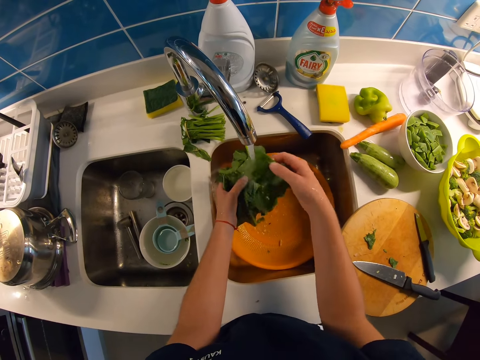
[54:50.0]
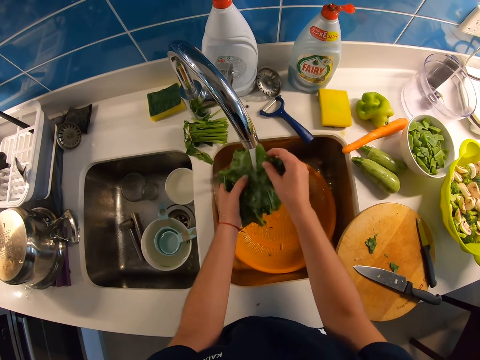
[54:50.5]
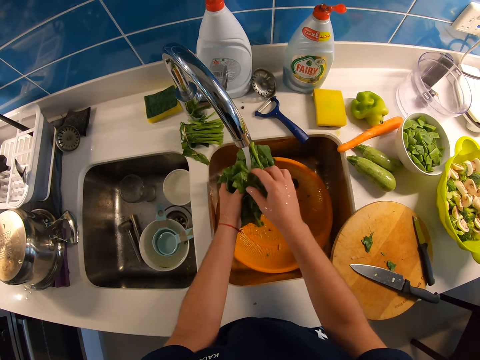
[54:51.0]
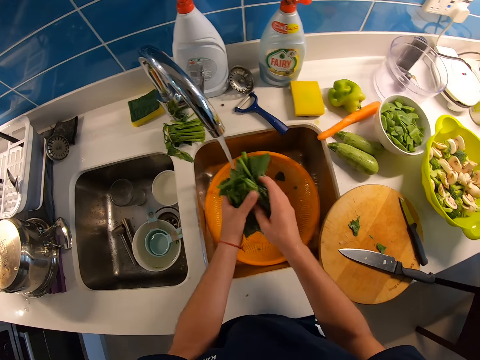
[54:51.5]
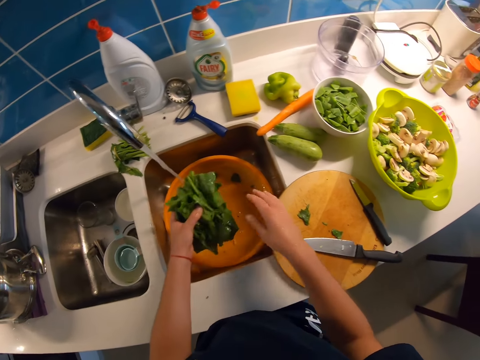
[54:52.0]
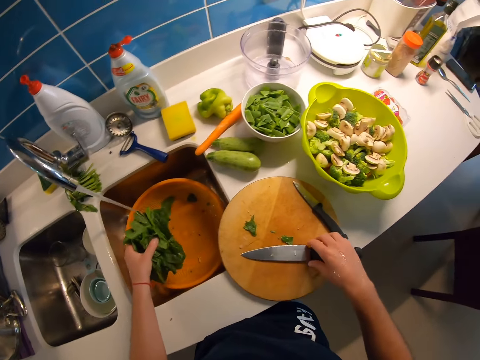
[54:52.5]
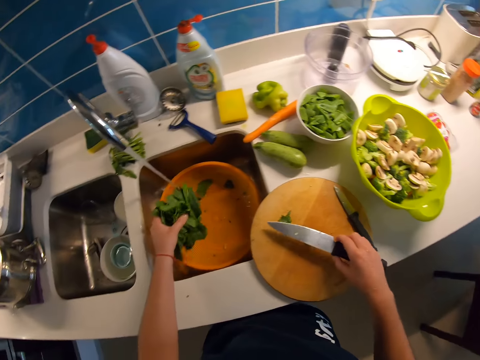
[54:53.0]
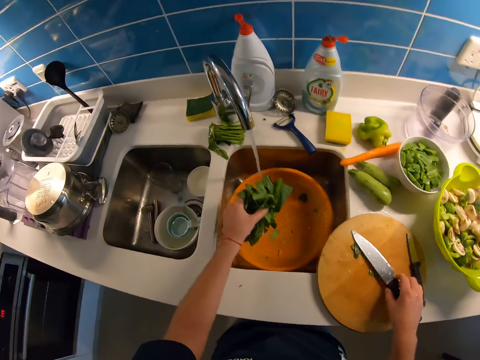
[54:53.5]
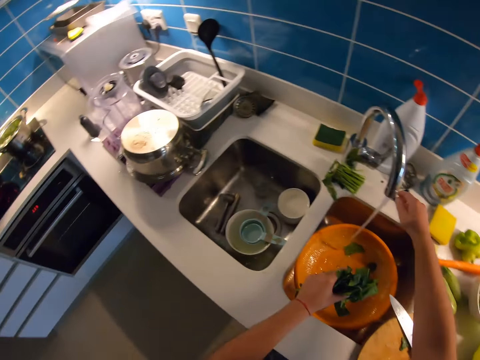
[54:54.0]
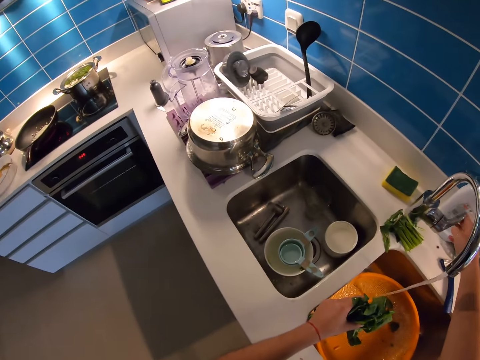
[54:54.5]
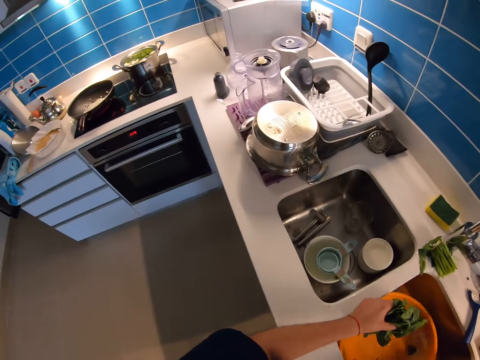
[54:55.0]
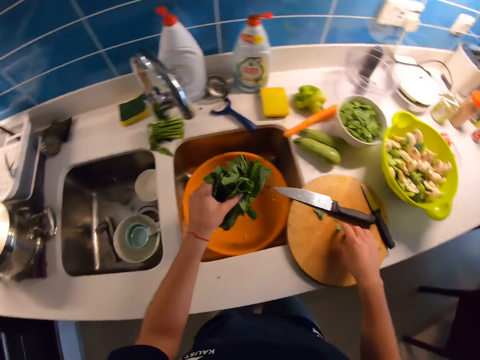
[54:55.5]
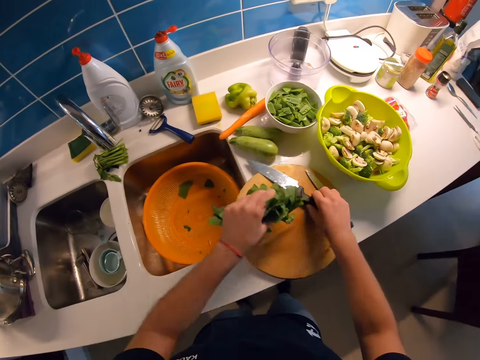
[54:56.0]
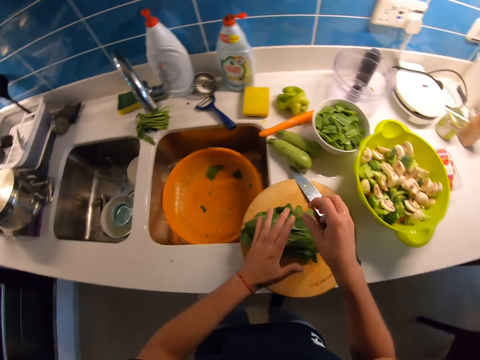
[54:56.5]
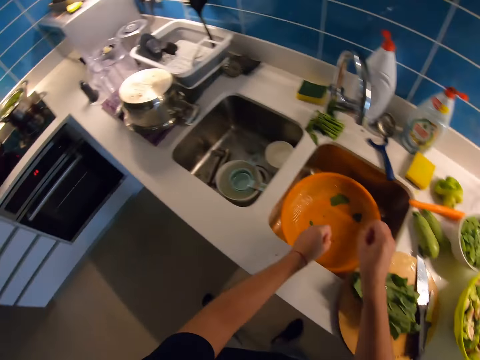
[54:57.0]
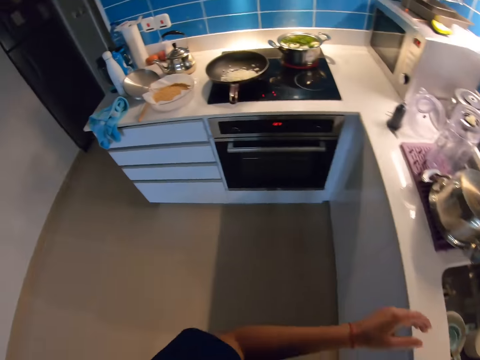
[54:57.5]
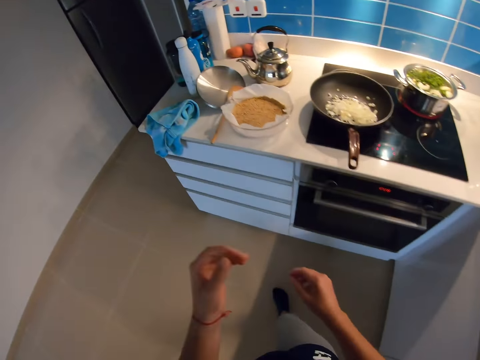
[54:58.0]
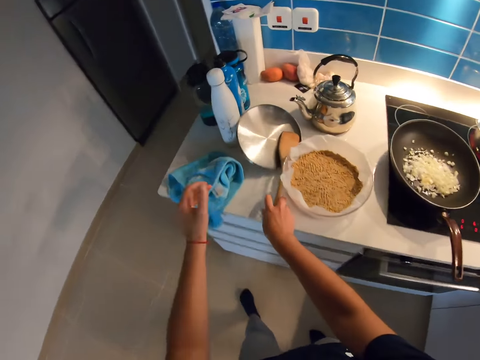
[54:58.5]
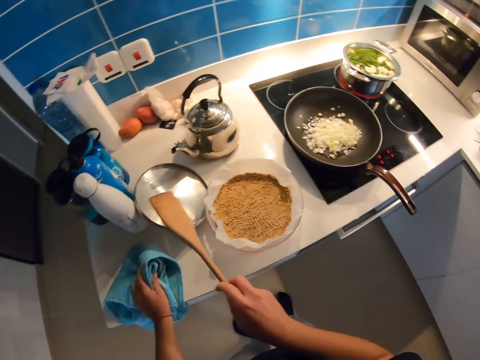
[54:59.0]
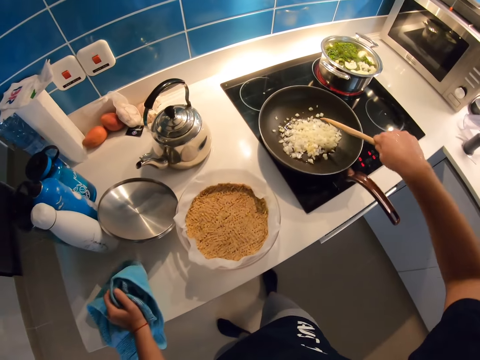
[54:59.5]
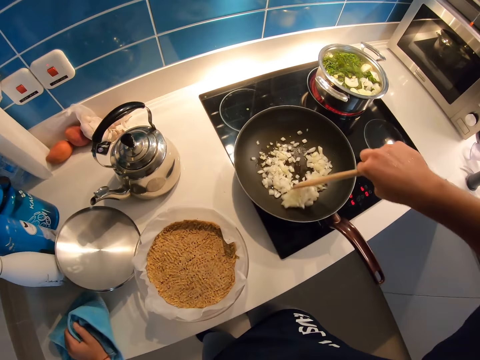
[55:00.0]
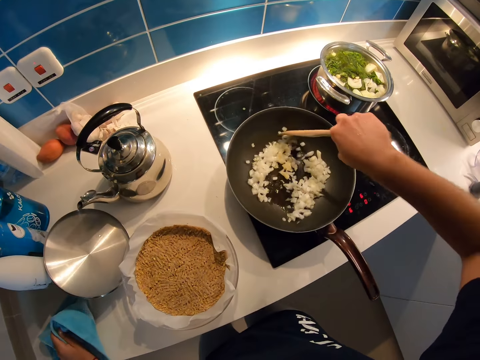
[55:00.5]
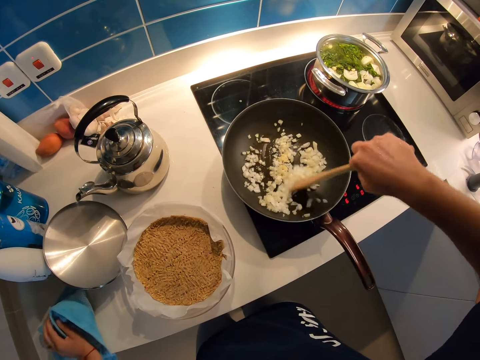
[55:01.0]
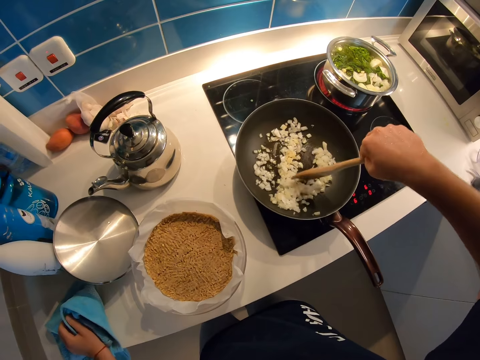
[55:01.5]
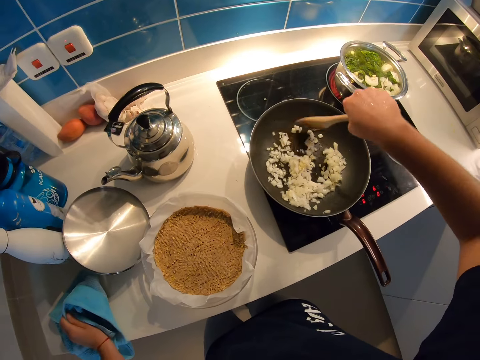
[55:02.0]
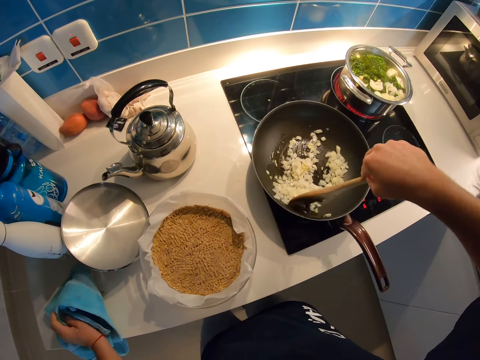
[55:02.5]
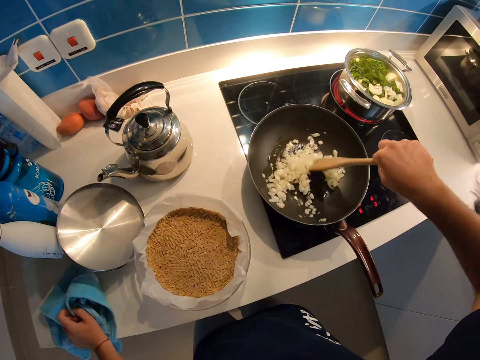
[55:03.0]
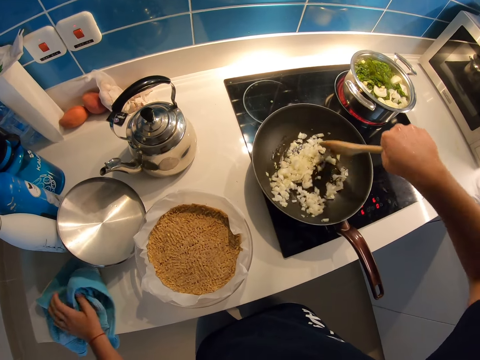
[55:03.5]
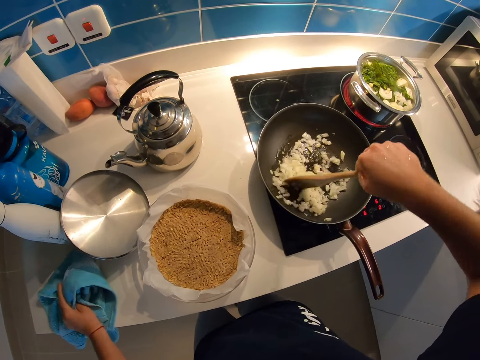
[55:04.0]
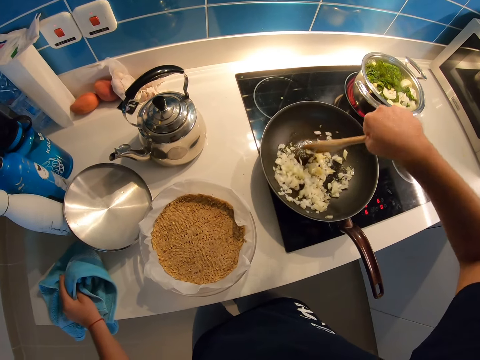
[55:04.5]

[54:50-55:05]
The camera wearer picks a knife from the chopping board on the countertop with his right hand. He holds the knife. He drops the knife in his right hand on the chopping board on the countertop. He turns off the tap with his right hand. He looks around the kitchen. He moves the knife on the chopping board towards the right with his right hand. He drops the vegetable in his left hand on the chopping board. He walks to the countertop towards his left. He picks up a wooden spatula on a pot lid on the countertop with his right hand. He holds a blue napkin on the countertop with his left hand. He stirs onions in a frying pan on the cooker with the wooden spatula in his right hand.

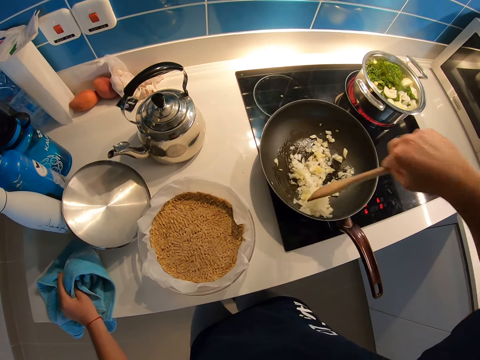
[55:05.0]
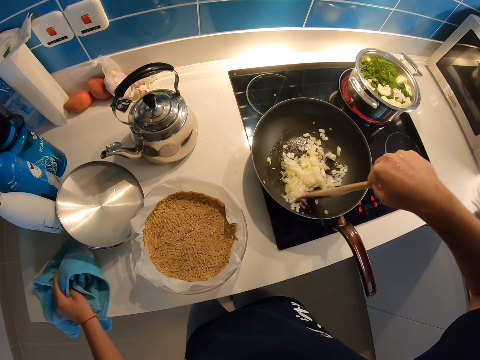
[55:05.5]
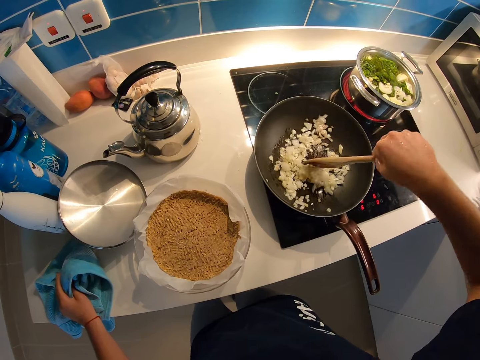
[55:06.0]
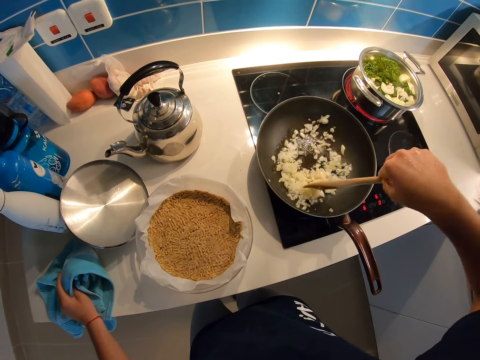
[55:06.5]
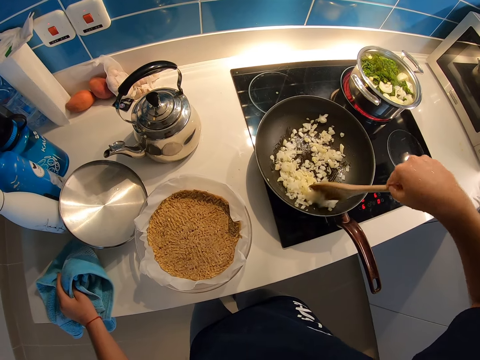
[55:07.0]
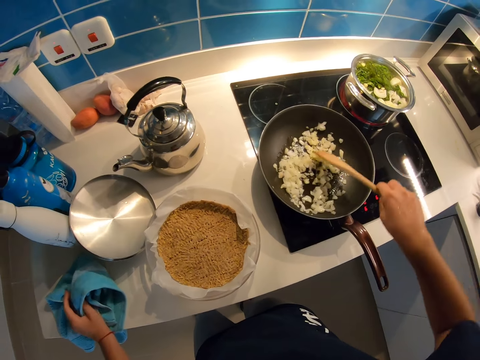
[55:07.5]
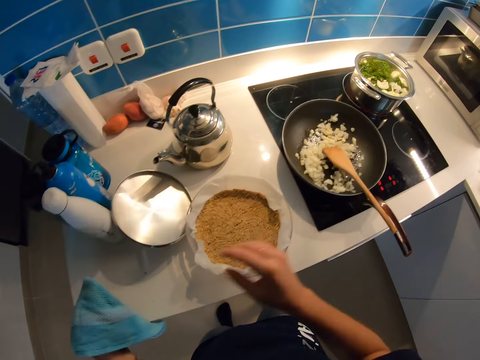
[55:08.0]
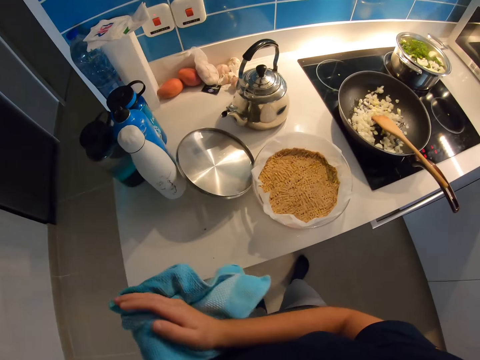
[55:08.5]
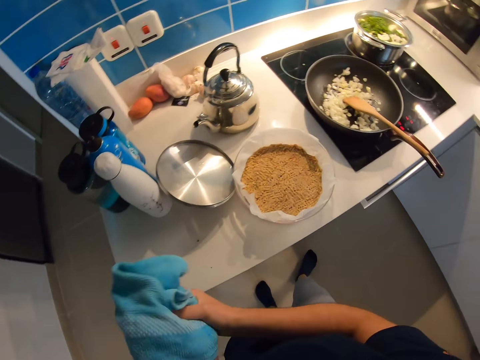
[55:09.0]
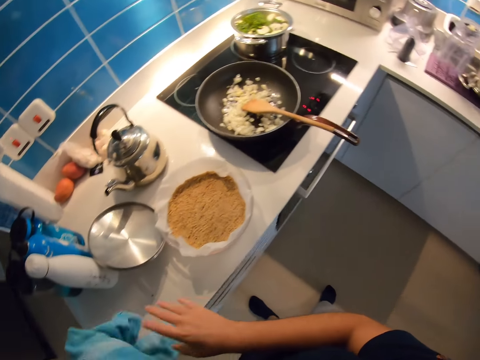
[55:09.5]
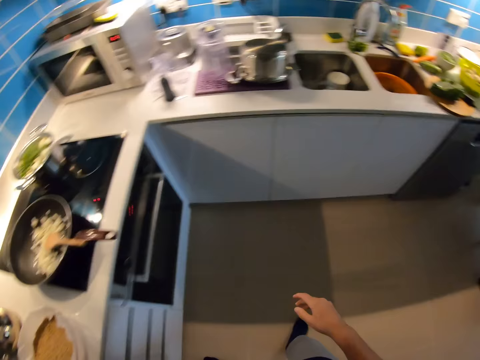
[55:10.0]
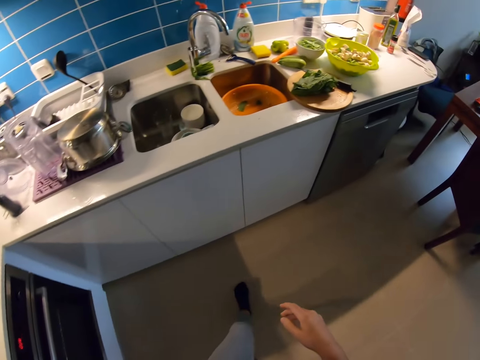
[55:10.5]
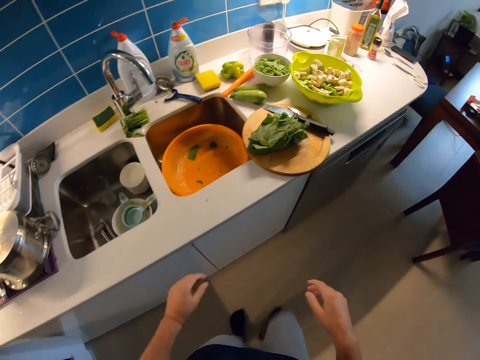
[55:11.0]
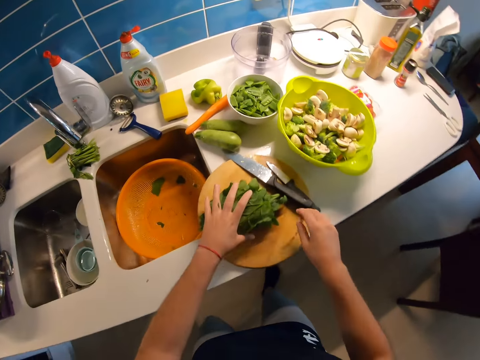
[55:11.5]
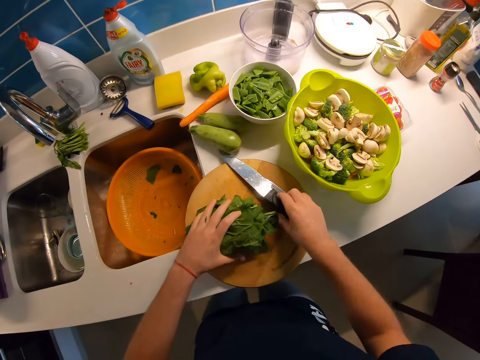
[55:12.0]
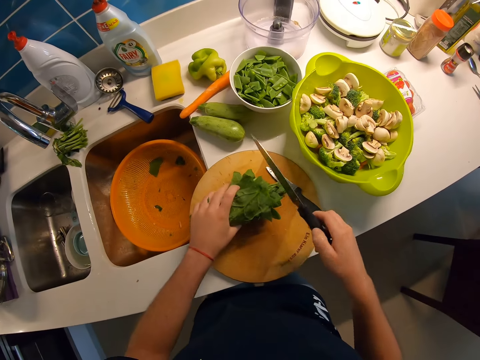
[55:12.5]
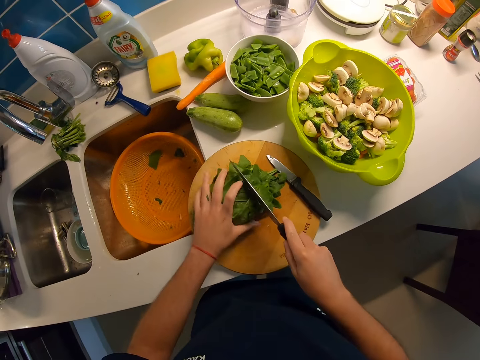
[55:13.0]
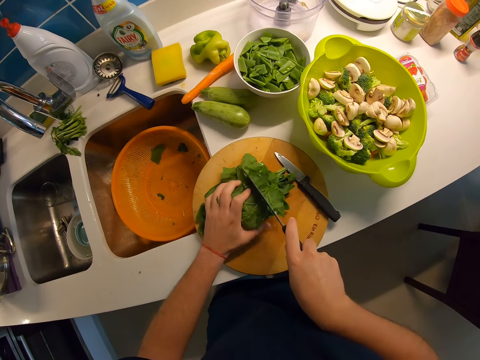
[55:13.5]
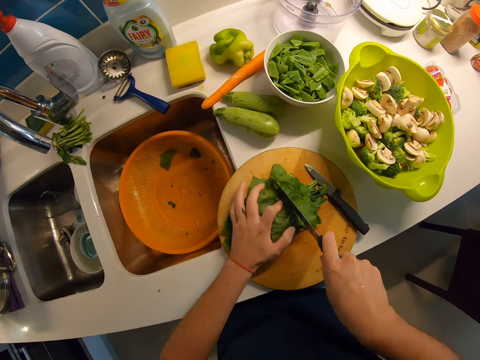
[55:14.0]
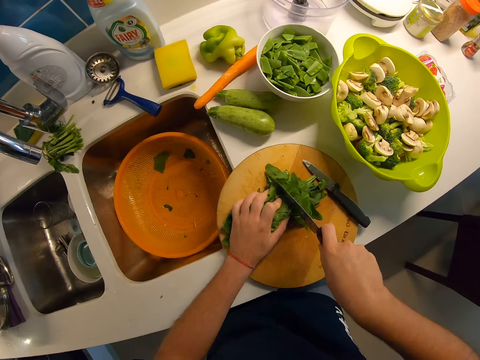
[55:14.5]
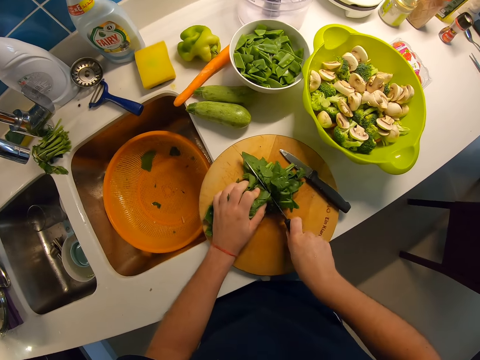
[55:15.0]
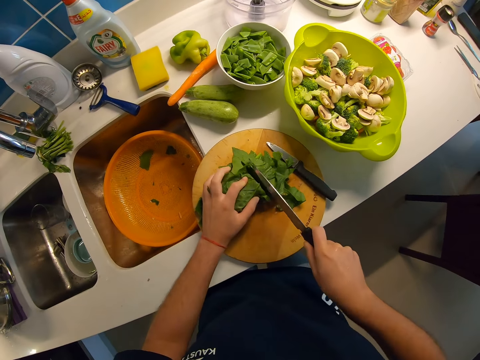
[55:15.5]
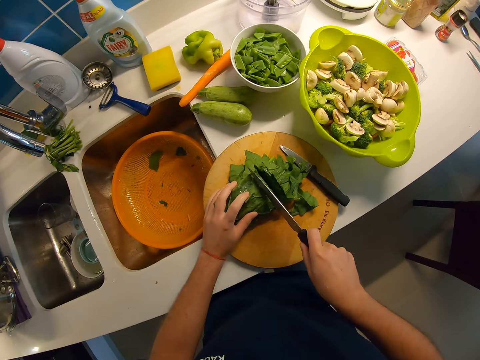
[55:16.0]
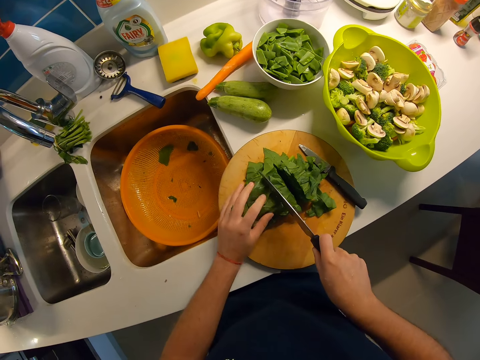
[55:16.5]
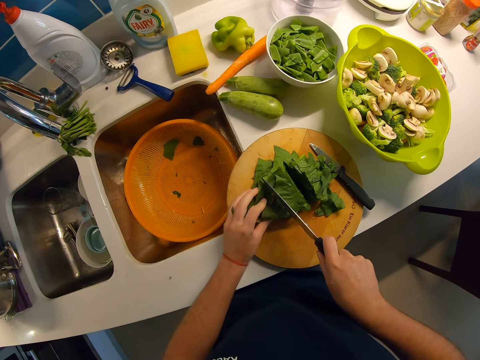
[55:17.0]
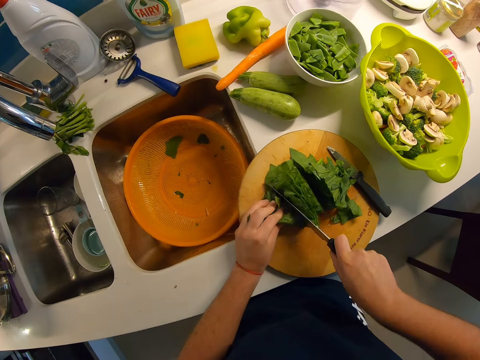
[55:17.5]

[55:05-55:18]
The camera wearer lifts the blue napkin in his left hand. He wipes his right hand with the blue napkin in his left hand. He drops the blue napkin in his left hand on the countertop. He walks towards the countertop to his right. He holds the vegetable on the chopping board with his left hand. He picks up a knife on the chopping board with his right hand. He cuts the vegetable with the knife in his right hand and the vegetable in his left on the chopping board.
